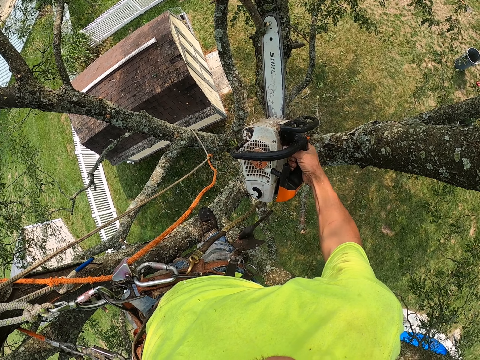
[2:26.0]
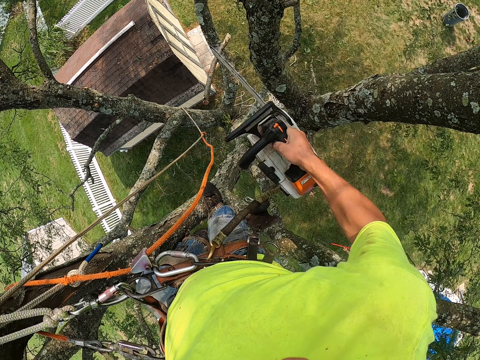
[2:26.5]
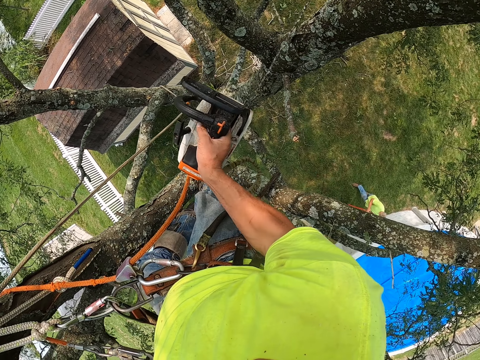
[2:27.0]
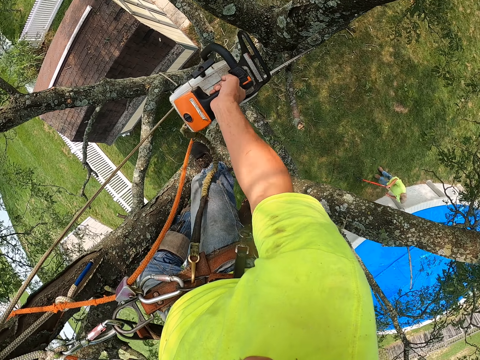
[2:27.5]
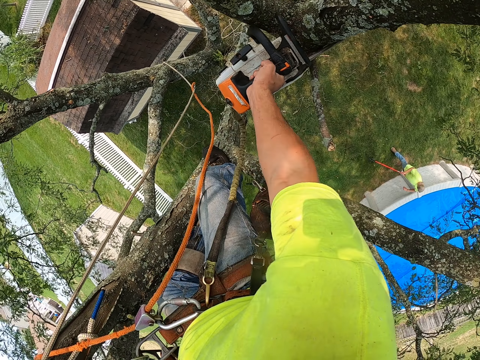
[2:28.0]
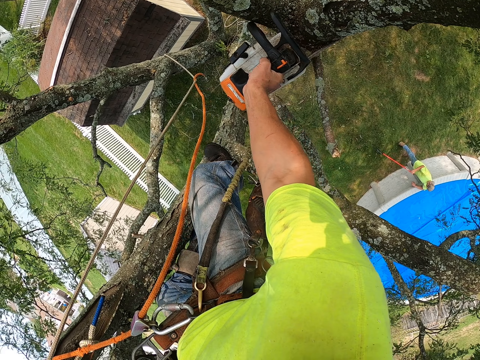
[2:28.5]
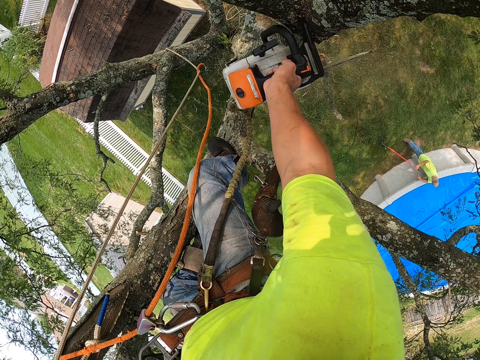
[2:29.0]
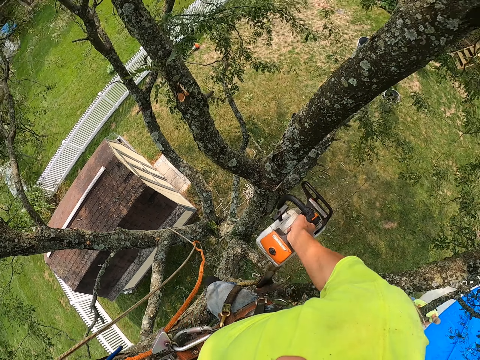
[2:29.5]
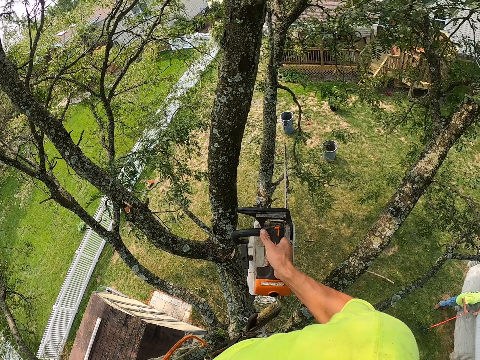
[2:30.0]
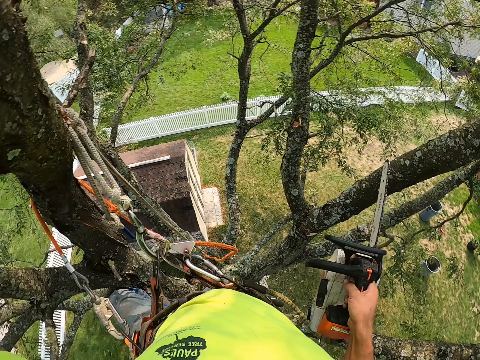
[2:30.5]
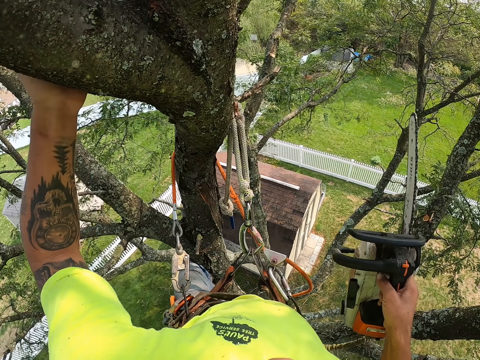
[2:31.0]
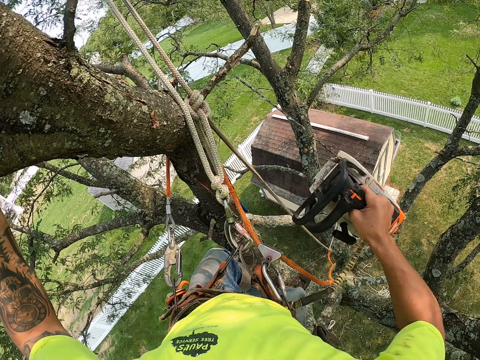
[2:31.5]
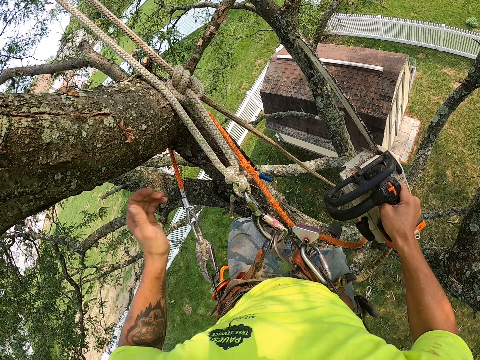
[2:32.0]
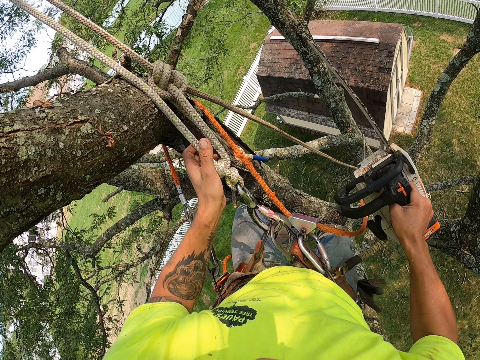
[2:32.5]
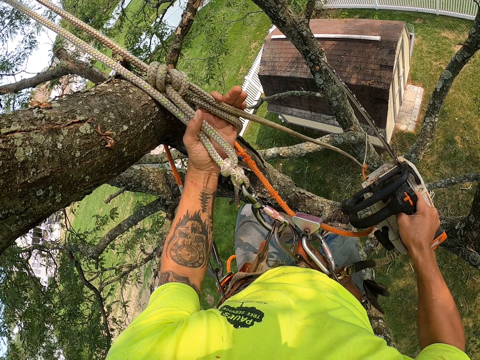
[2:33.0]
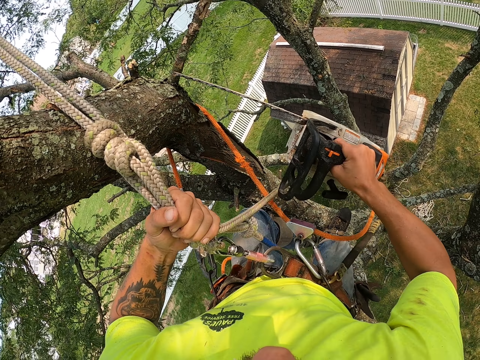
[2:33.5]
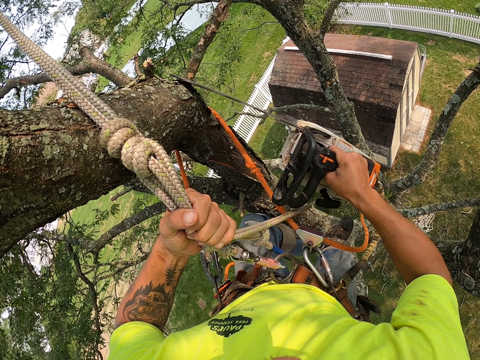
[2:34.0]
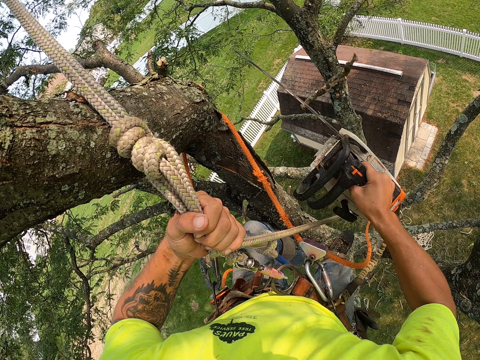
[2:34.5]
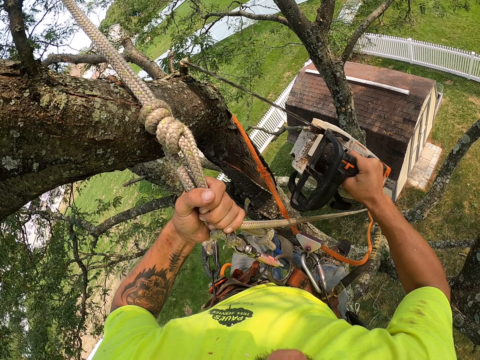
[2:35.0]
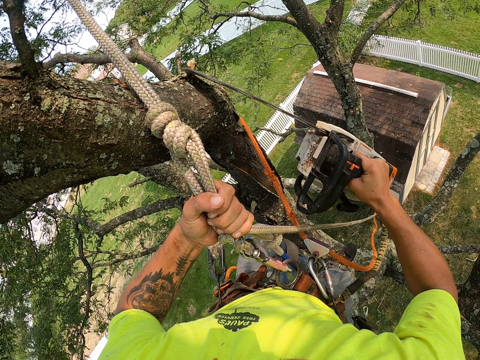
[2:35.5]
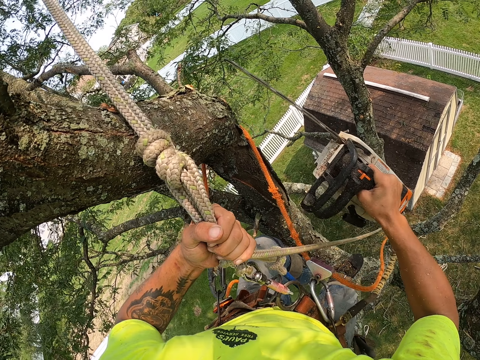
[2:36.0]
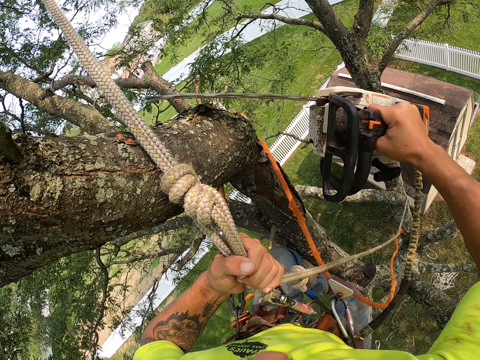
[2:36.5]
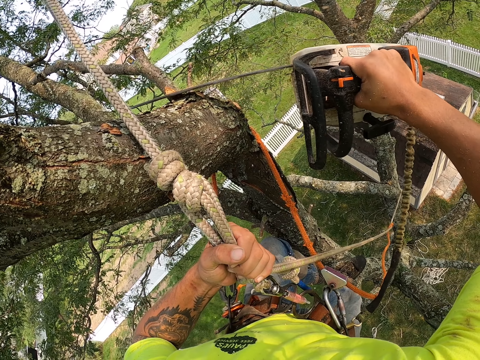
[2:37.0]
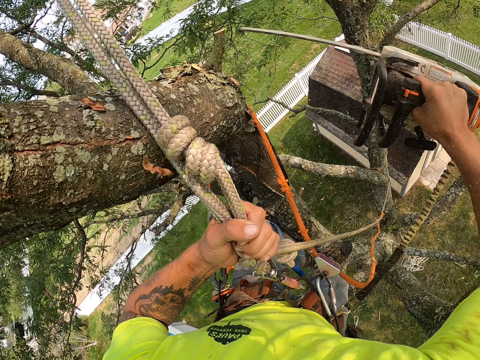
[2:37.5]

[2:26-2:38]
The camera wearer looks at the chainsaw, cuts a branch with the chainsaw, and holds the chainsaw. He holds the rope in the tree with his left hand. He touches the rope with his left hand. He cuts tree branches on the tree with the chainsaw with his right hand.

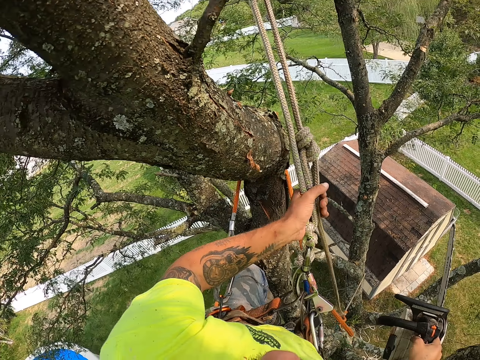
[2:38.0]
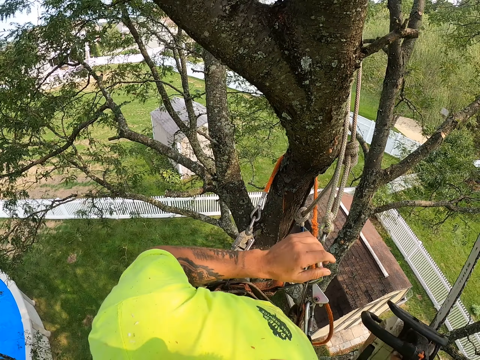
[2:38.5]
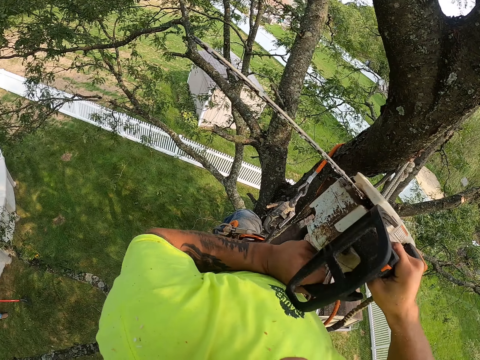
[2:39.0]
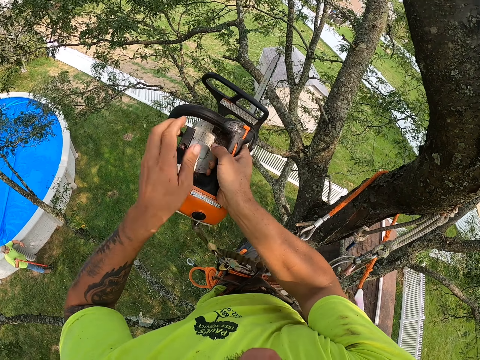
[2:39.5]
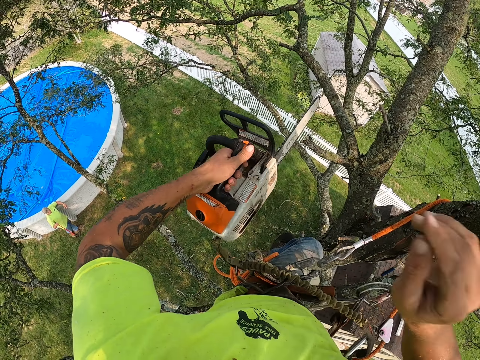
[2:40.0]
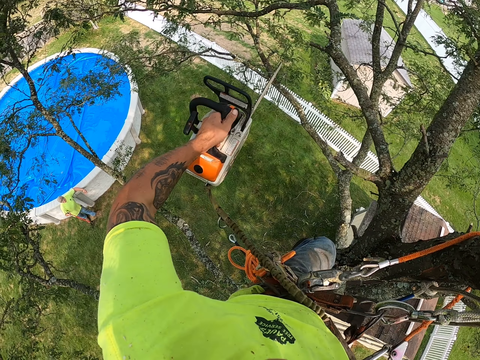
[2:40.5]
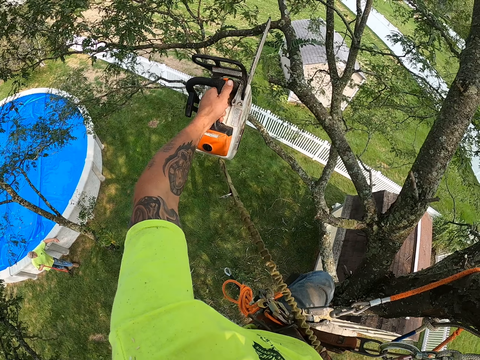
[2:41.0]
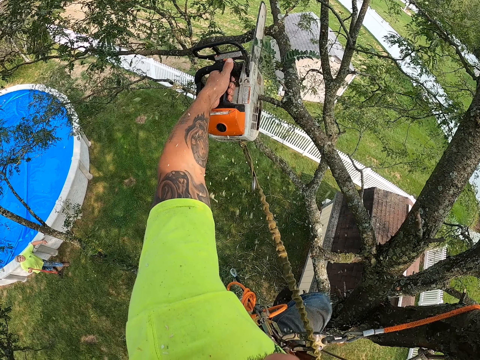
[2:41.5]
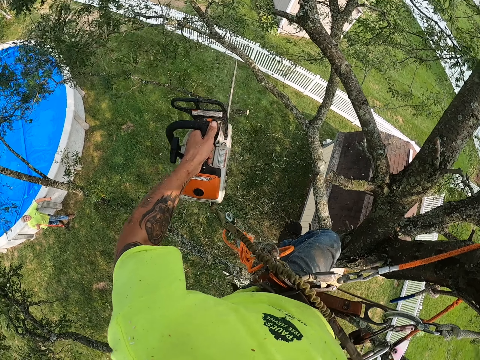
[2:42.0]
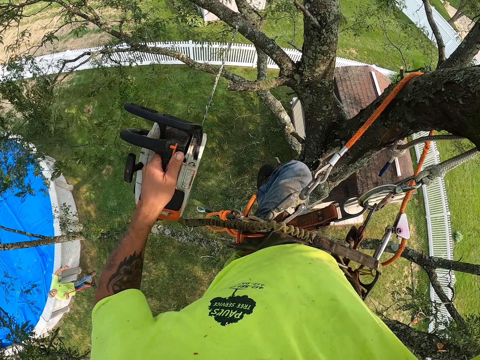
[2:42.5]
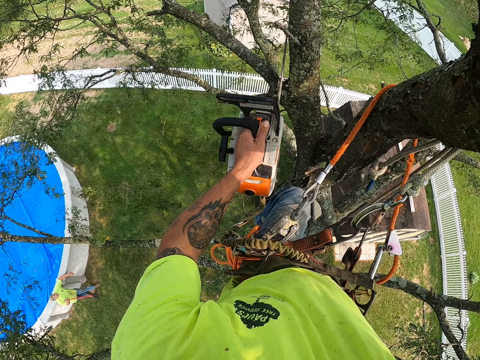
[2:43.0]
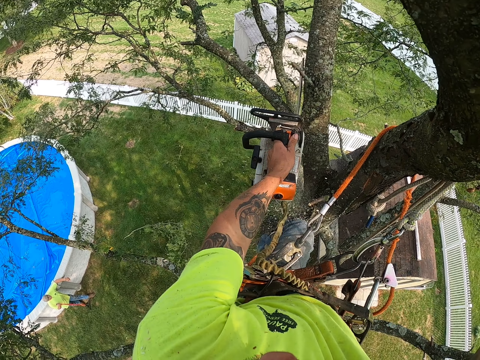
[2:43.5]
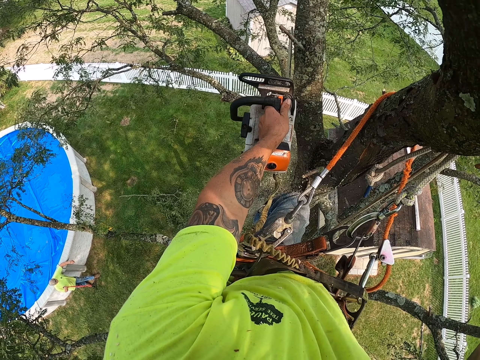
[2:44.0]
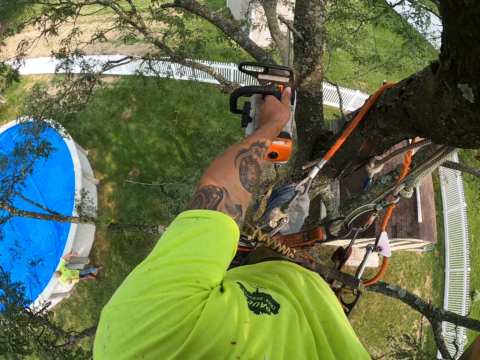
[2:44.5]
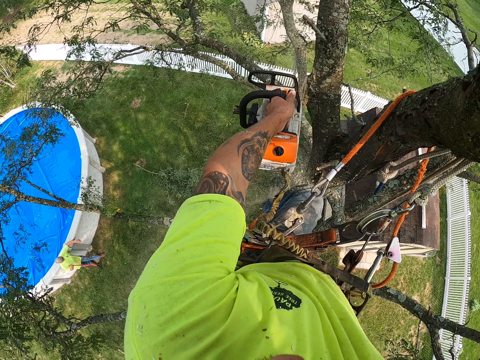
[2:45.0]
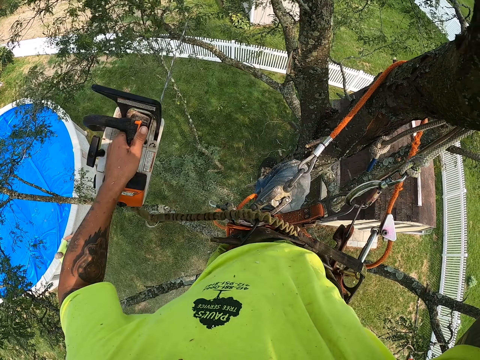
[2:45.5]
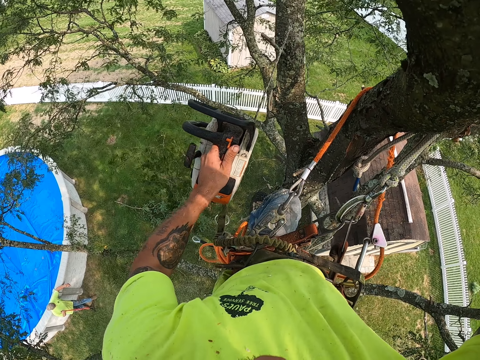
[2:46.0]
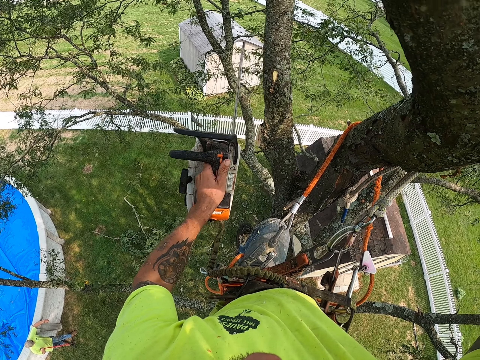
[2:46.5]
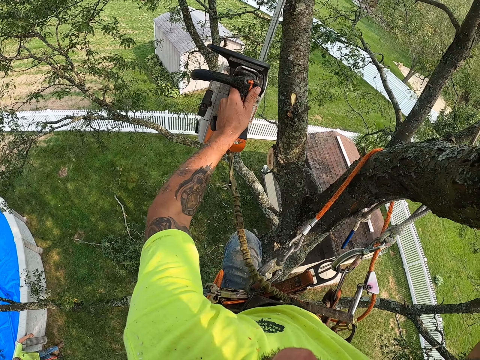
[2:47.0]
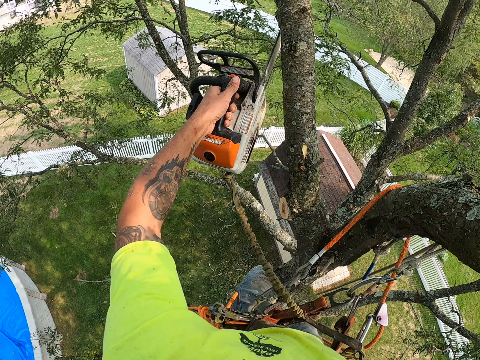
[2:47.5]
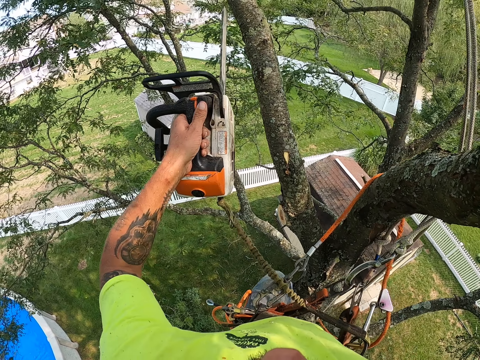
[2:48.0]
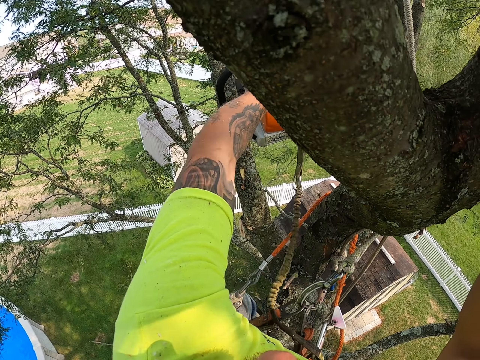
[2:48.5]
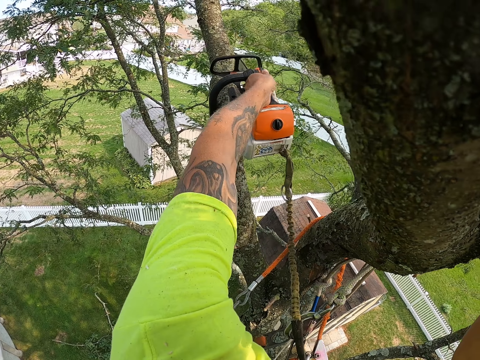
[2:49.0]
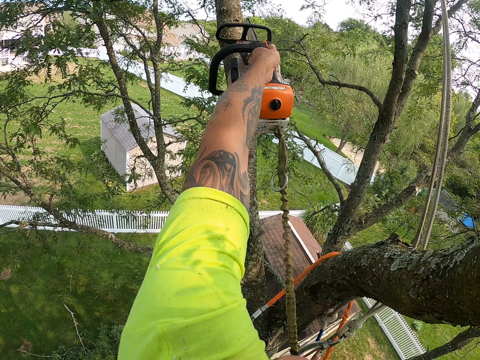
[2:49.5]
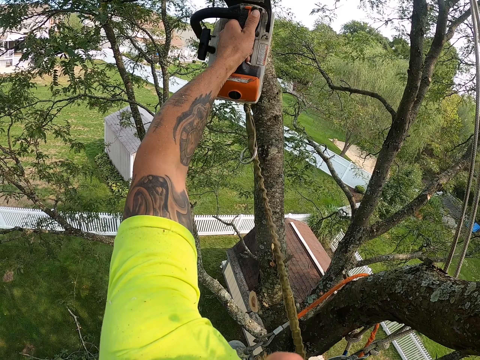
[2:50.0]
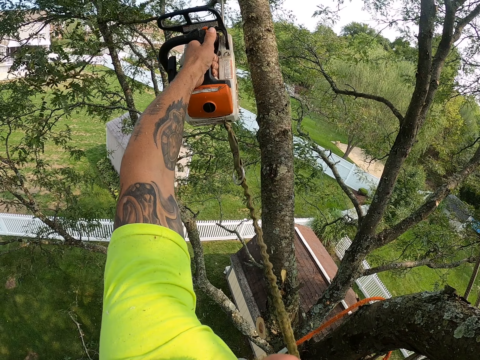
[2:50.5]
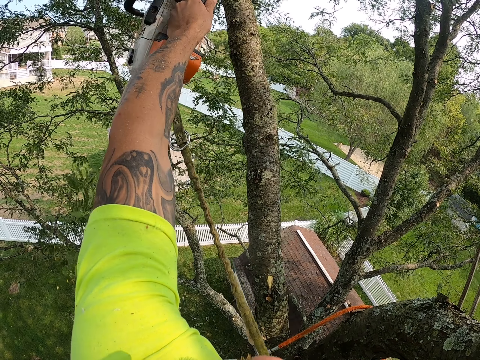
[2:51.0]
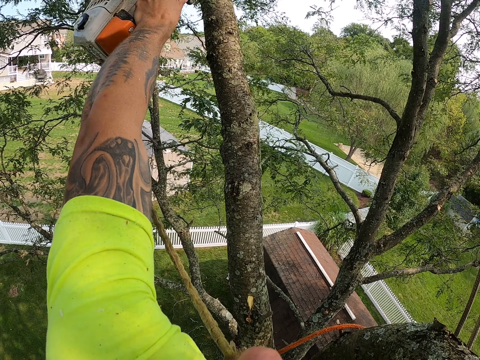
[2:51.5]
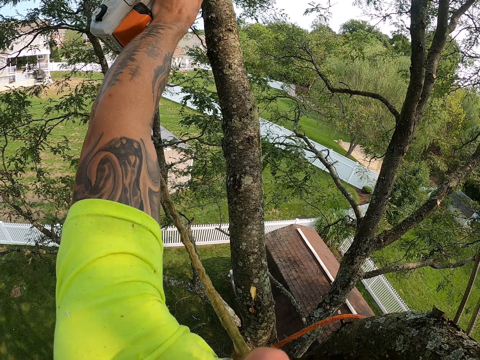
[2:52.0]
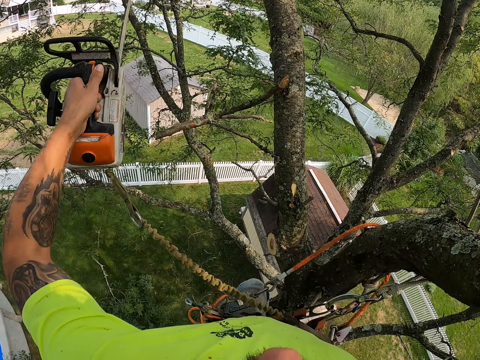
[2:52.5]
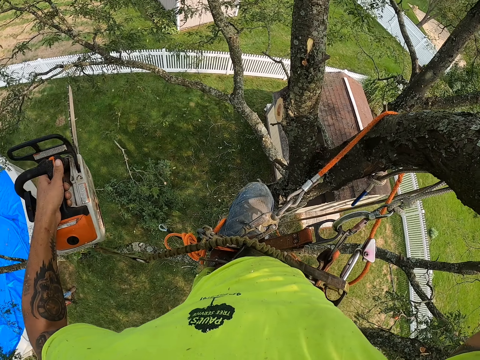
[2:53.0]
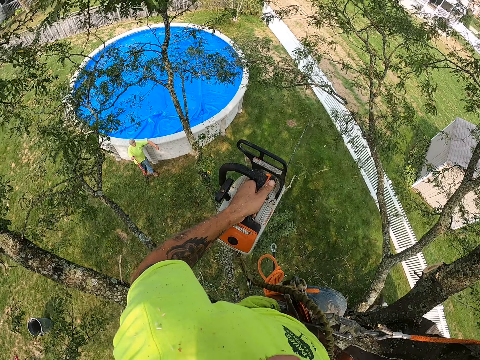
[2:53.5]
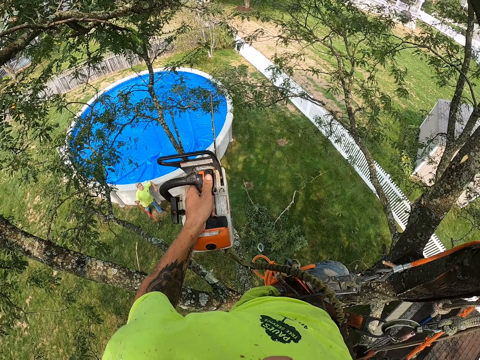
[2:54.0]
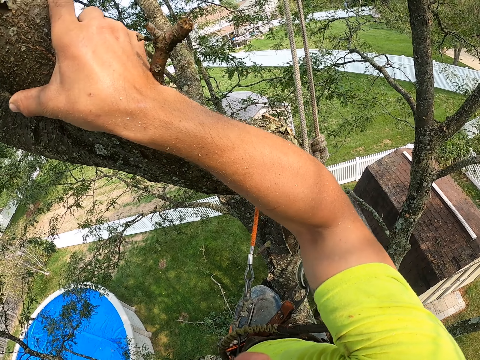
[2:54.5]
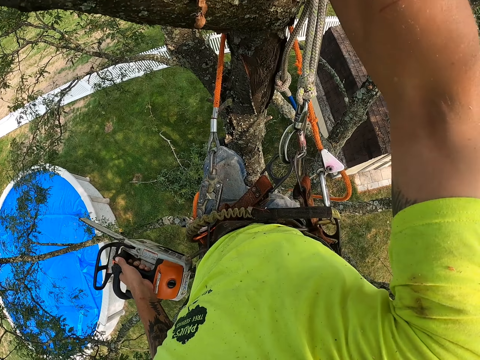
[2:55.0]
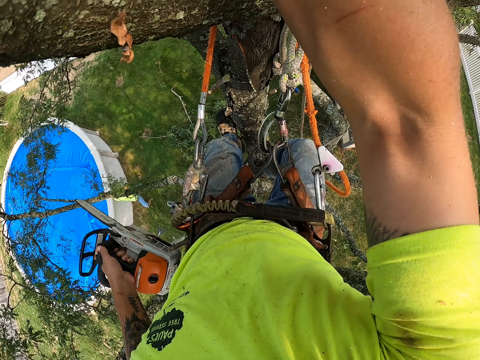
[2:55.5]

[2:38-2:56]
The camera wearer passes the chainsaw from his right hand to his left hand. He holds the chainsaw with his left hand. He cuts tree branches on the tree with the chainsaw with his left hand. He looks around. He holds a tree branch in the tree with his right hand.
